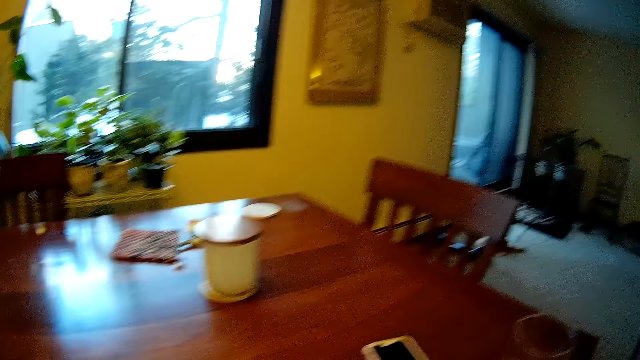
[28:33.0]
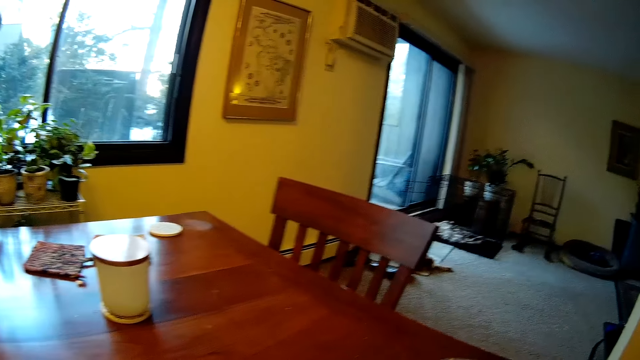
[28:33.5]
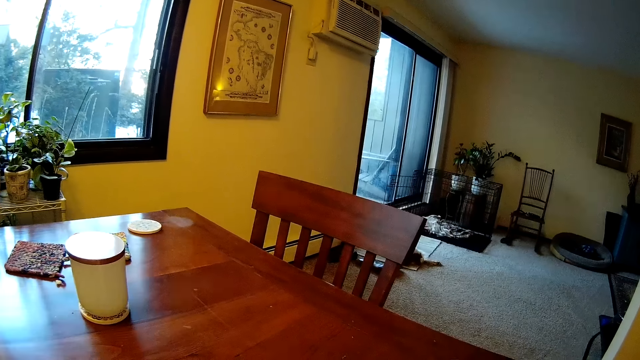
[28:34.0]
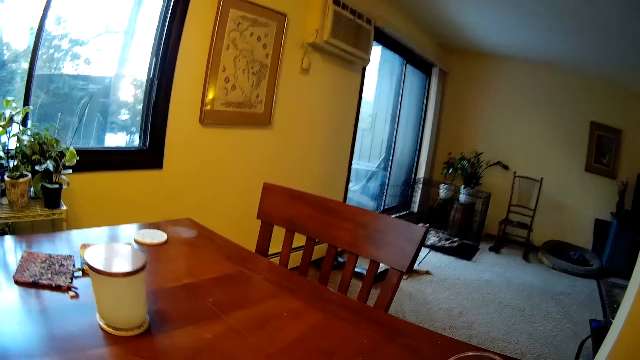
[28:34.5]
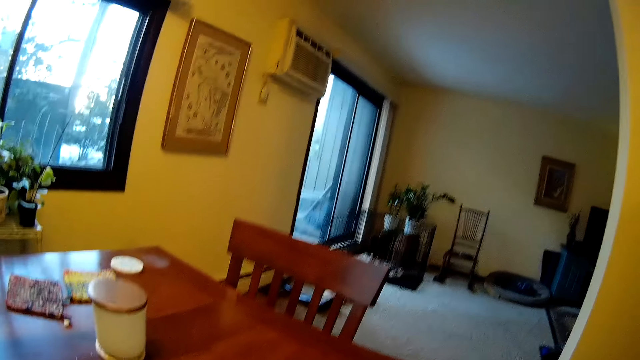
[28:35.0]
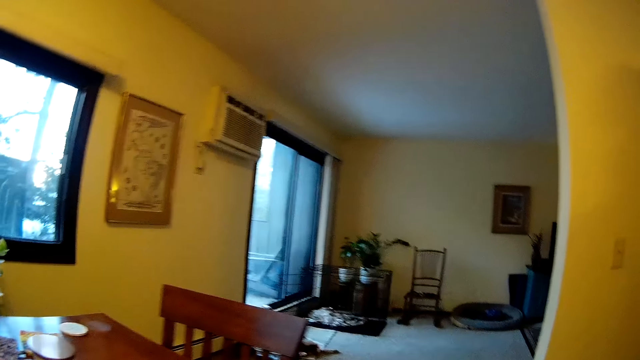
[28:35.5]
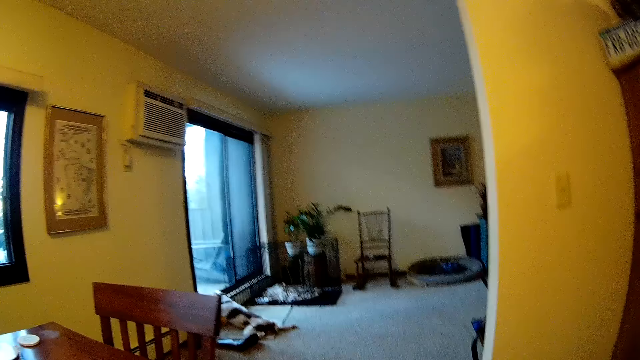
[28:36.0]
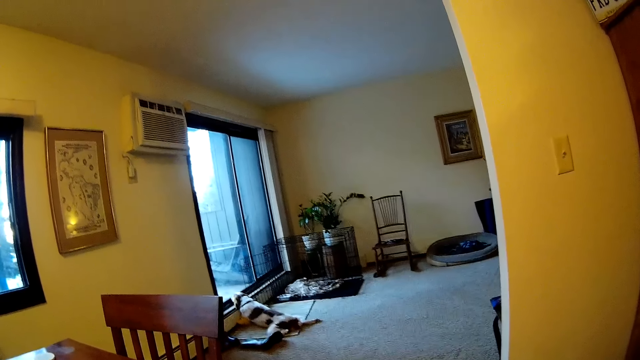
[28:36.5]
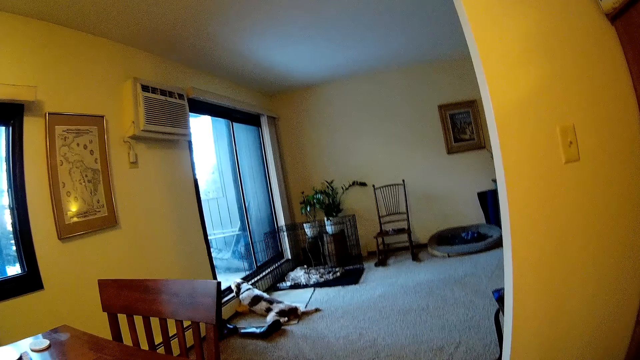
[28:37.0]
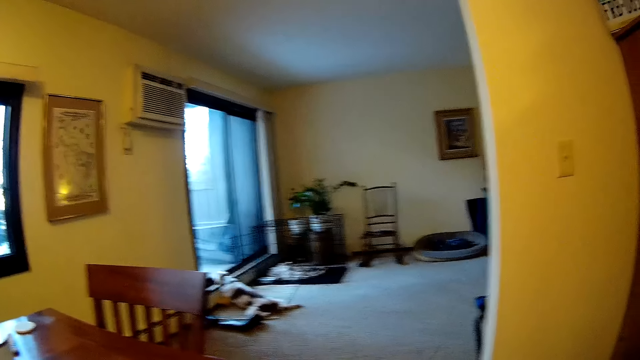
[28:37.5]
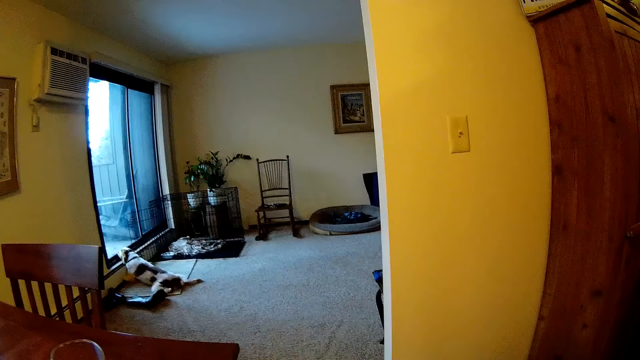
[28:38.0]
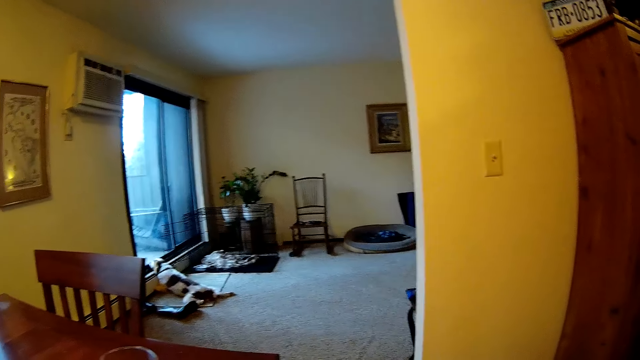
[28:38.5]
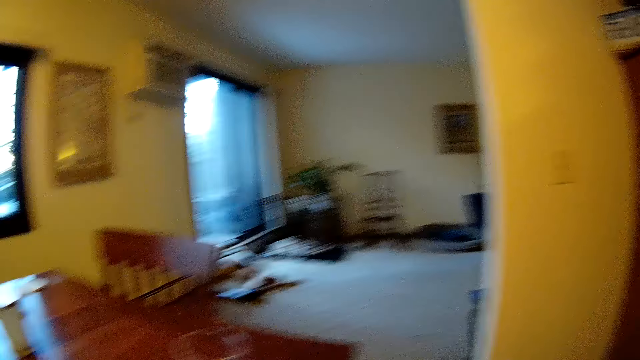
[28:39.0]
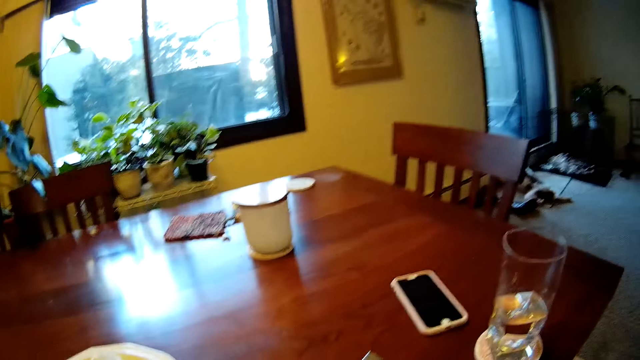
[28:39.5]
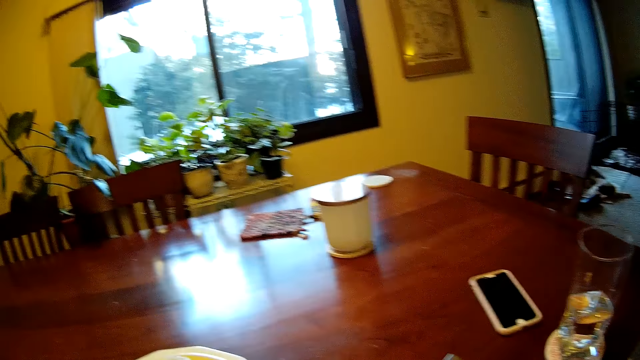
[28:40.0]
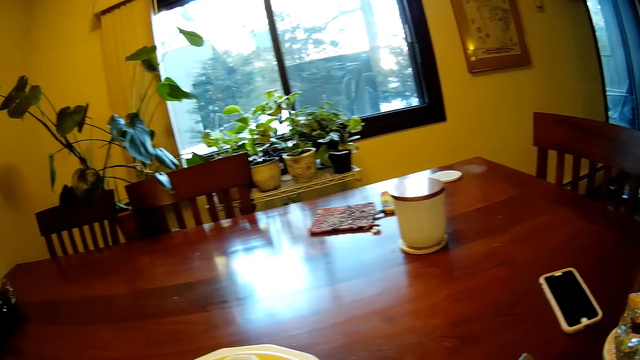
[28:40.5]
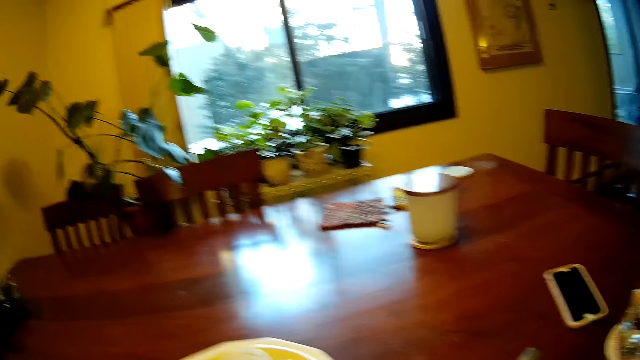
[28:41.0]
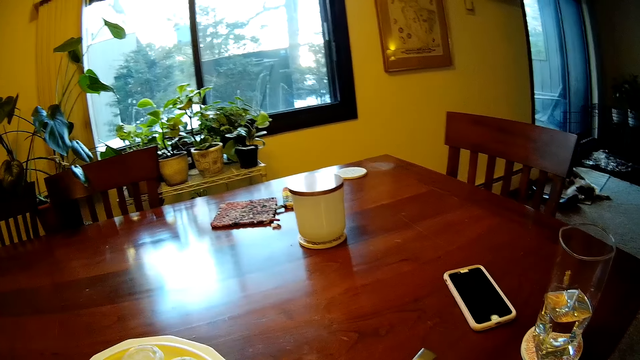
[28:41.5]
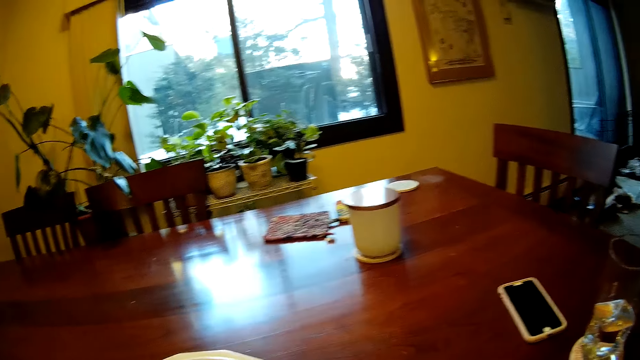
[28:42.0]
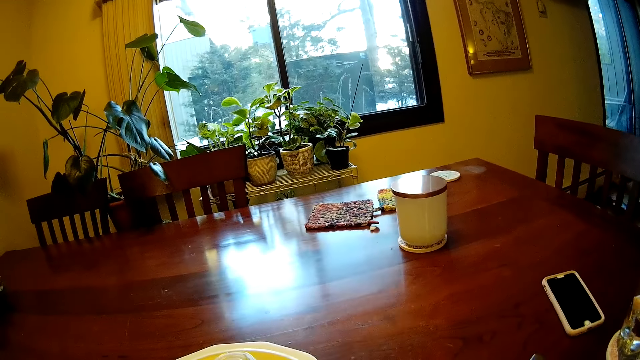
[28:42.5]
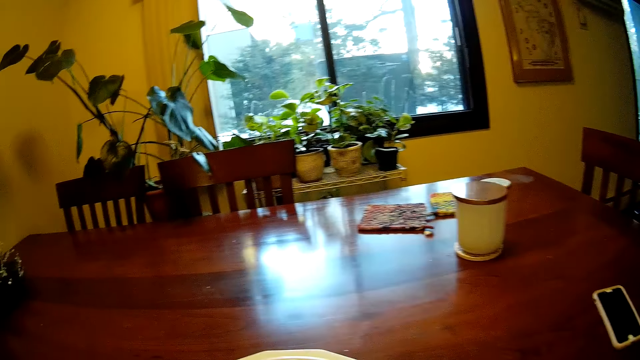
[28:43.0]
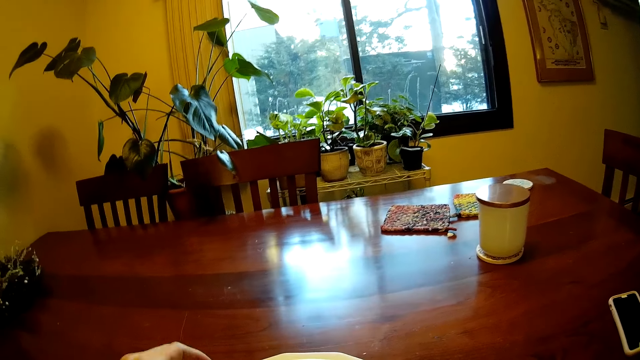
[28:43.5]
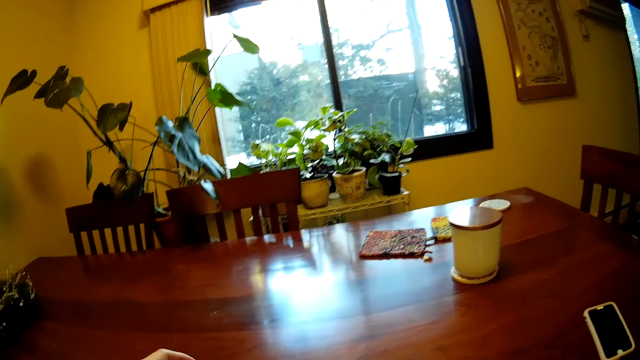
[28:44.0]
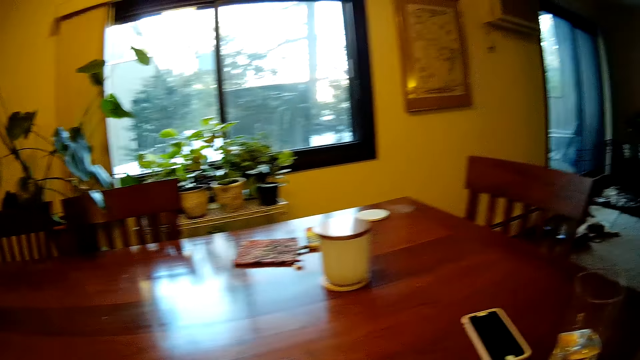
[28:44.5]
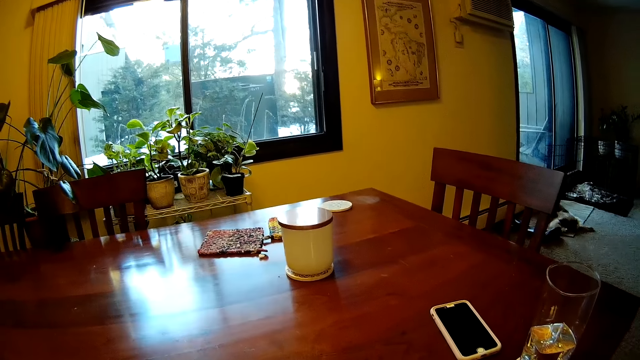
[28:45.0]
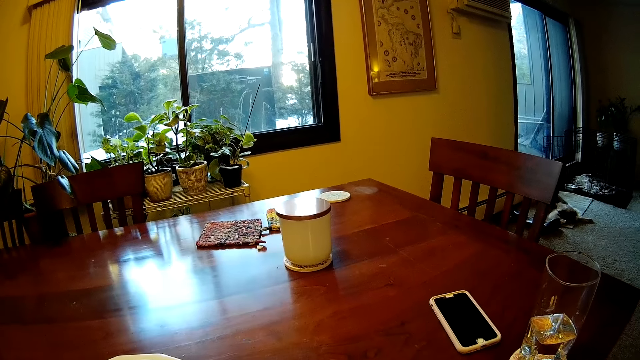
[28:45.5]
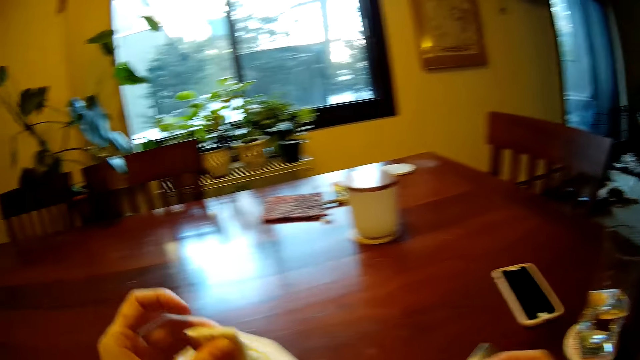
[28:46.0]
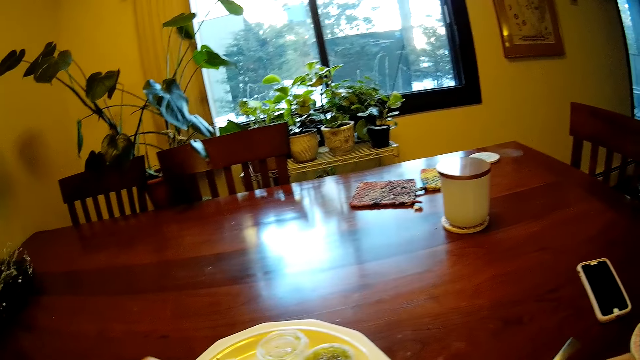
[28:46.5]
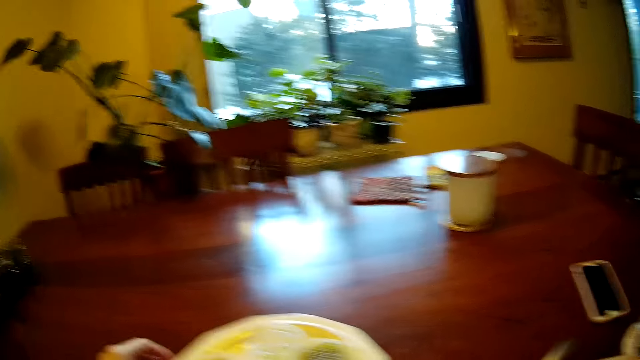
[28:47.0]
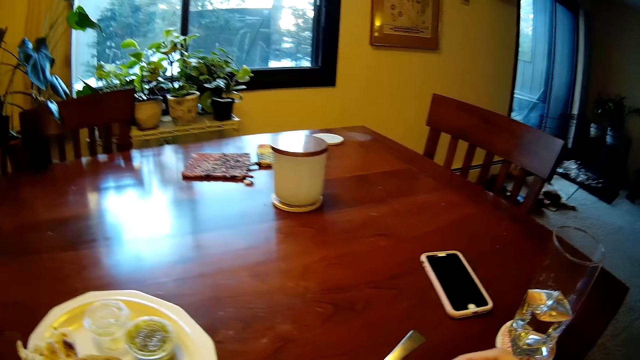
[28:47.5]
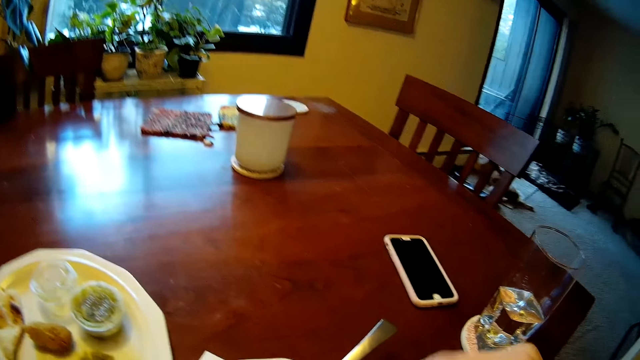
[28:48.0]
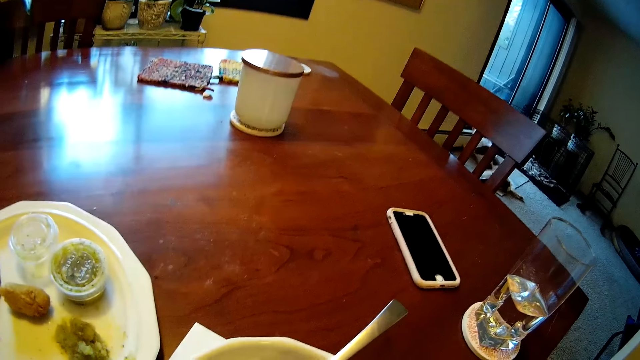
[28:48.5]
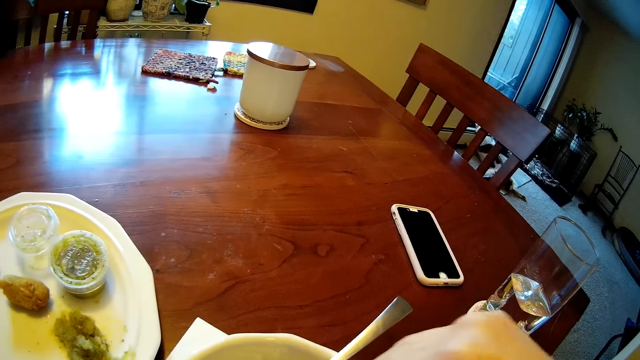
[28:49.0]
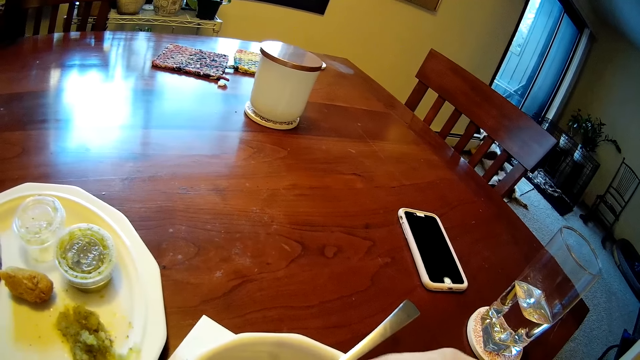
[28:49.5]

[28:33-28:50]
The camera wearer eats the food.

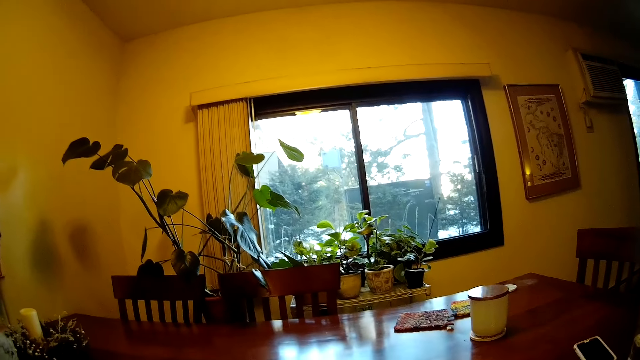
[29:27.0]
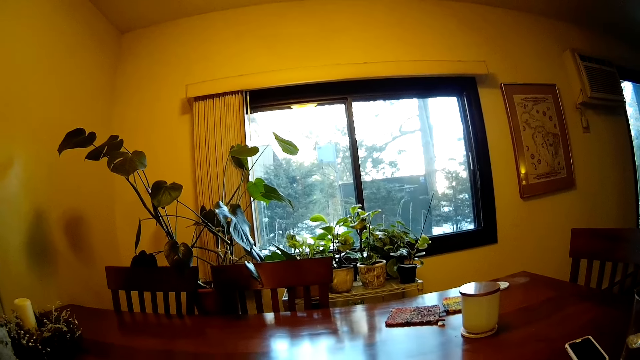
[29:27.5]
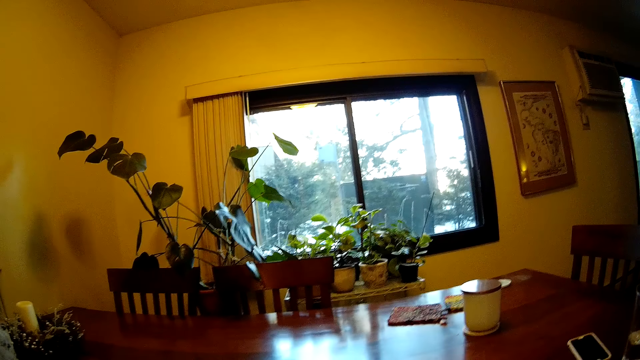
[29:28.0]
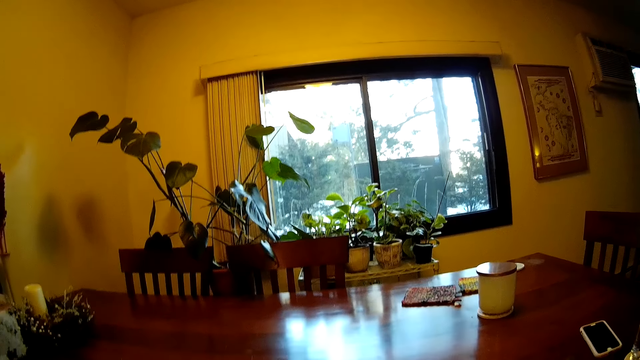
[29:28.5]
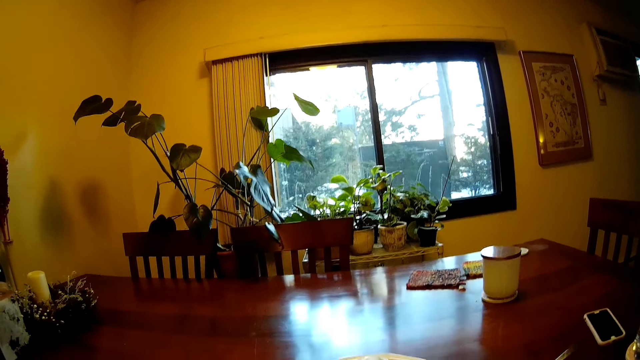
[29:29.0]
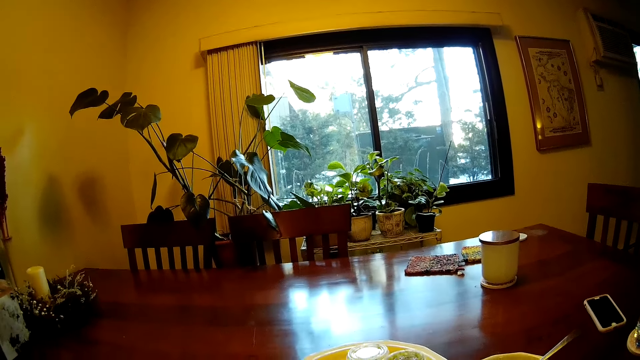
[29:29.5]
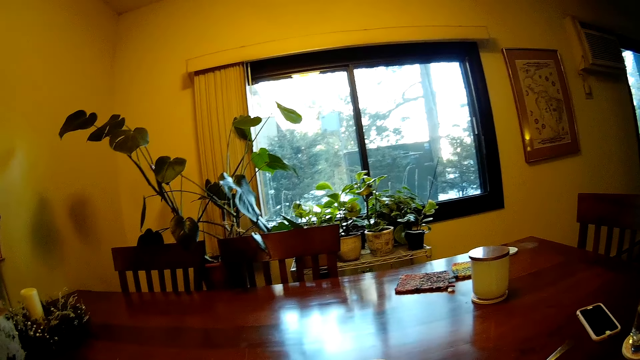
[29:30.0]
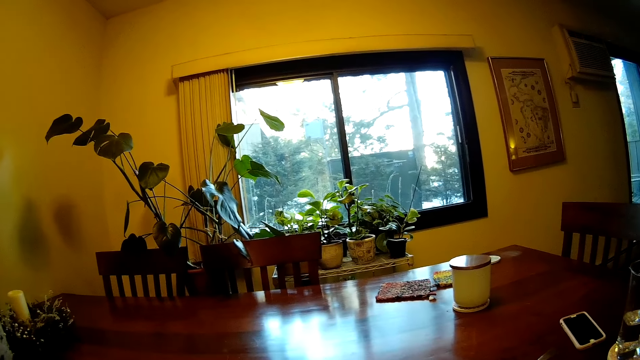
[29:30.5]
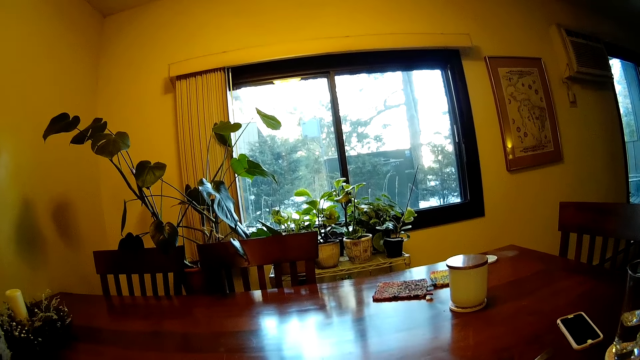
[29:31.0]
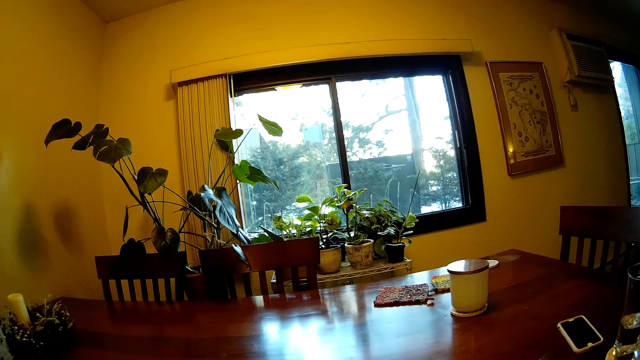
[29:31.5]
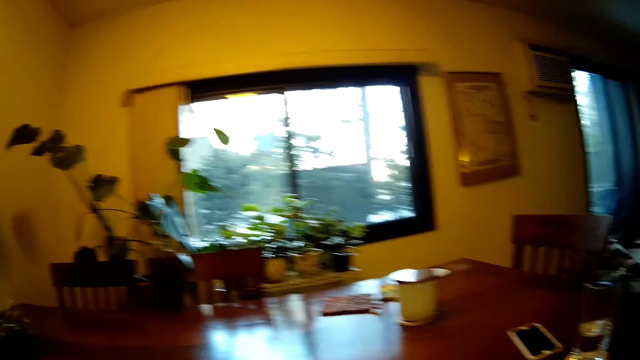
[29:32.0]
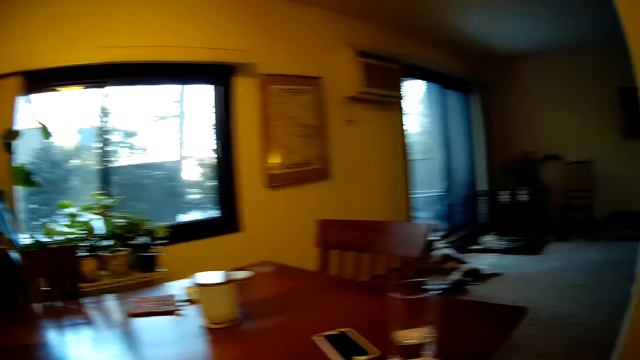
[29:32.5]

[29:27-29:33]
The camera wearer looks around.
